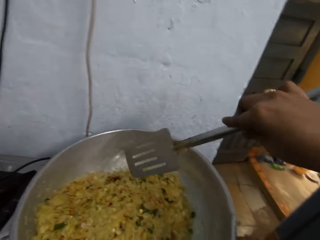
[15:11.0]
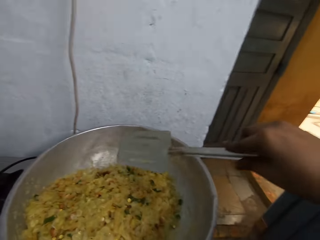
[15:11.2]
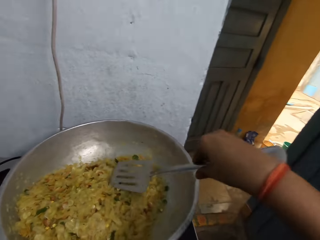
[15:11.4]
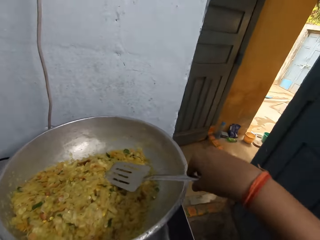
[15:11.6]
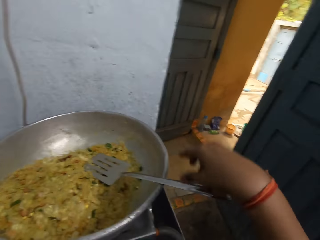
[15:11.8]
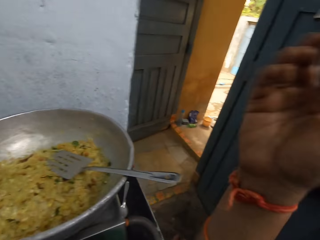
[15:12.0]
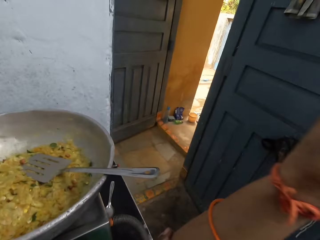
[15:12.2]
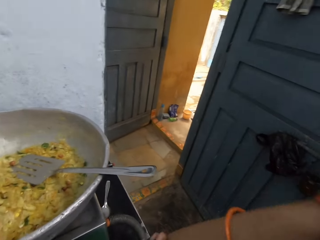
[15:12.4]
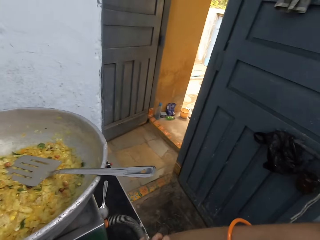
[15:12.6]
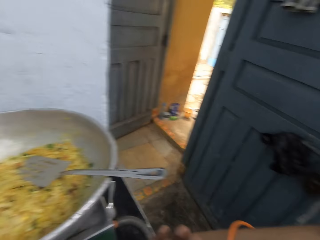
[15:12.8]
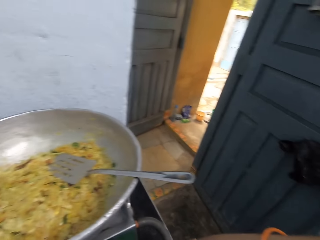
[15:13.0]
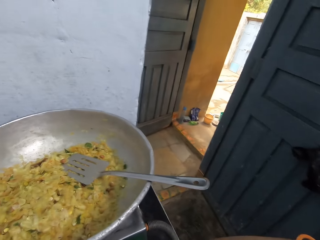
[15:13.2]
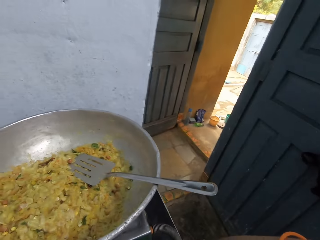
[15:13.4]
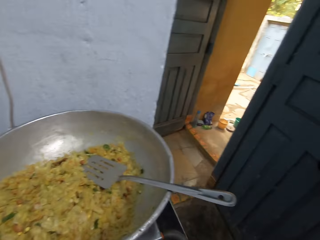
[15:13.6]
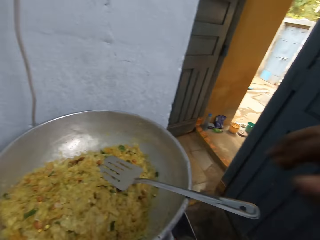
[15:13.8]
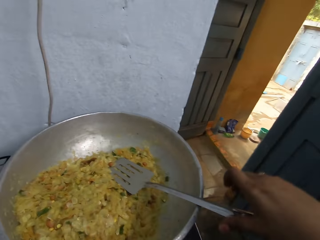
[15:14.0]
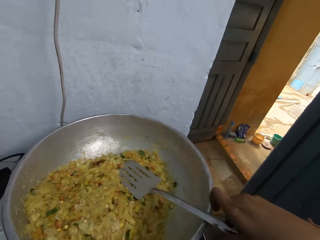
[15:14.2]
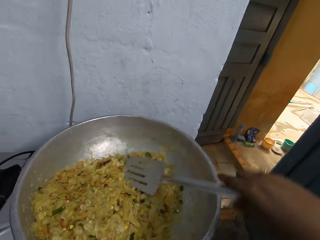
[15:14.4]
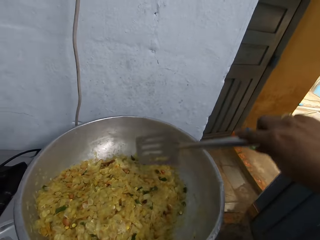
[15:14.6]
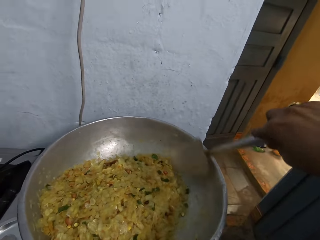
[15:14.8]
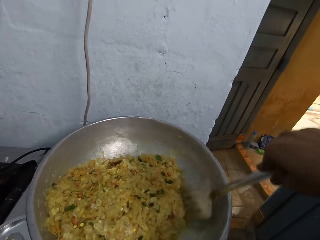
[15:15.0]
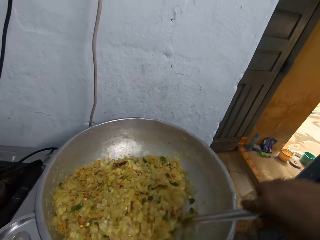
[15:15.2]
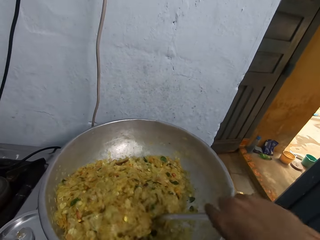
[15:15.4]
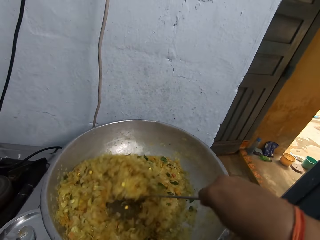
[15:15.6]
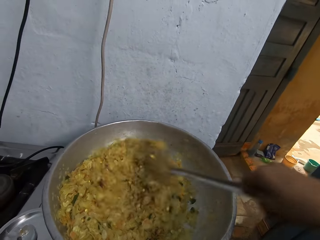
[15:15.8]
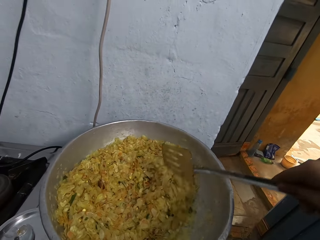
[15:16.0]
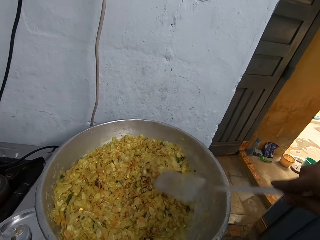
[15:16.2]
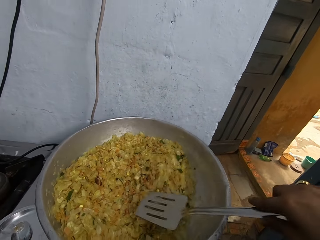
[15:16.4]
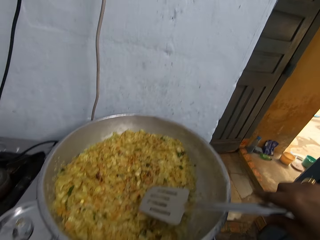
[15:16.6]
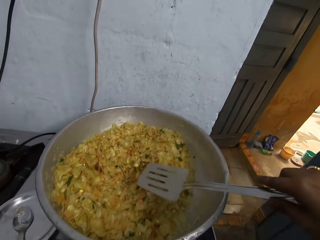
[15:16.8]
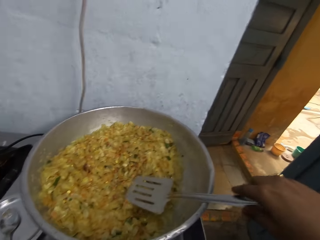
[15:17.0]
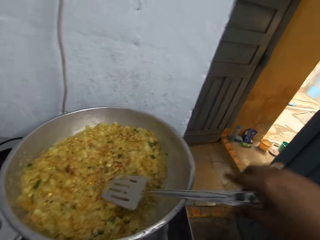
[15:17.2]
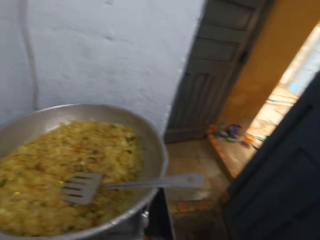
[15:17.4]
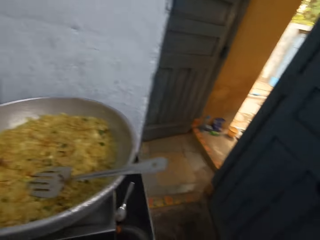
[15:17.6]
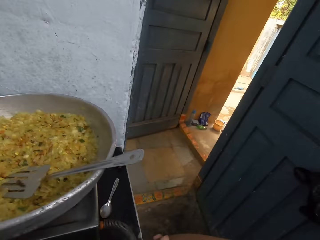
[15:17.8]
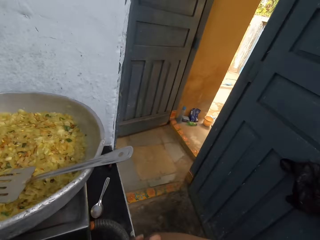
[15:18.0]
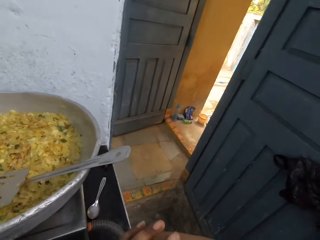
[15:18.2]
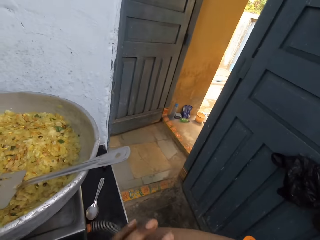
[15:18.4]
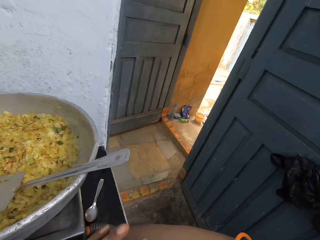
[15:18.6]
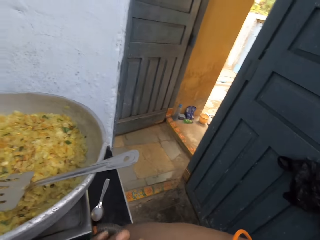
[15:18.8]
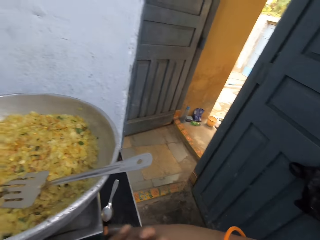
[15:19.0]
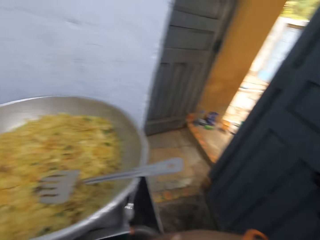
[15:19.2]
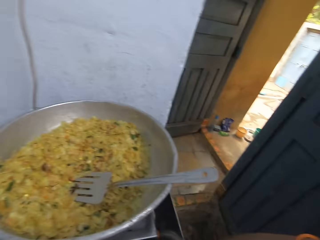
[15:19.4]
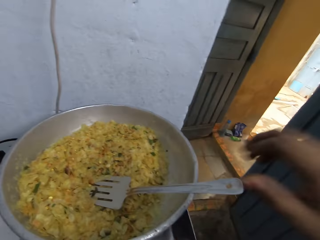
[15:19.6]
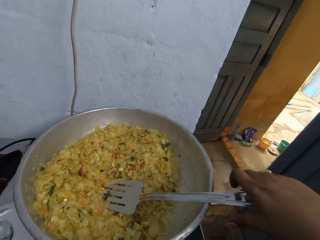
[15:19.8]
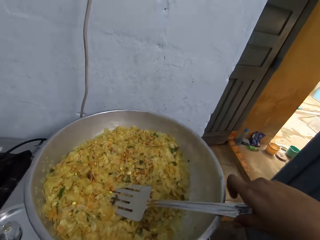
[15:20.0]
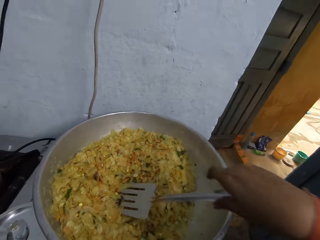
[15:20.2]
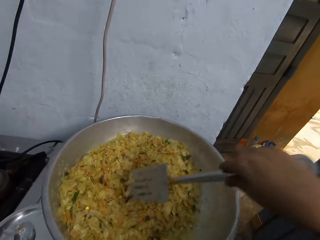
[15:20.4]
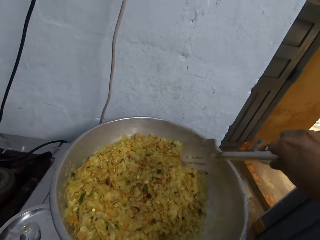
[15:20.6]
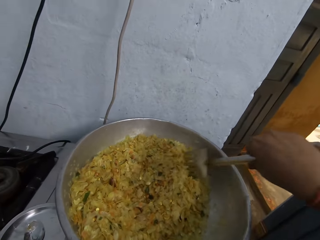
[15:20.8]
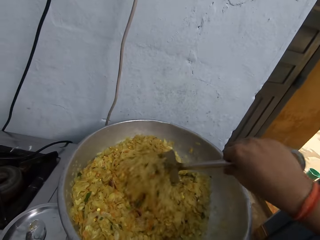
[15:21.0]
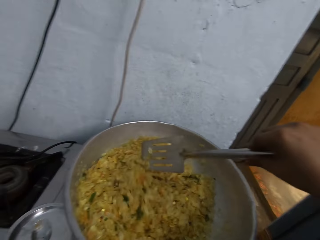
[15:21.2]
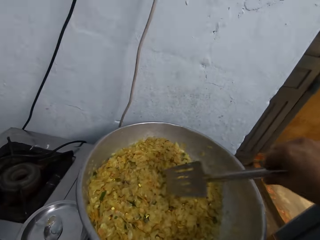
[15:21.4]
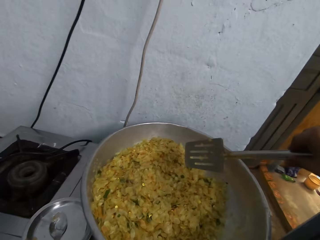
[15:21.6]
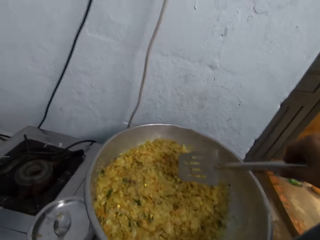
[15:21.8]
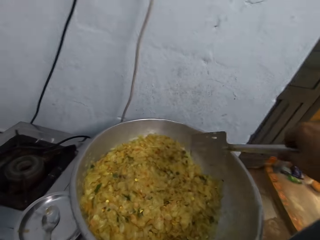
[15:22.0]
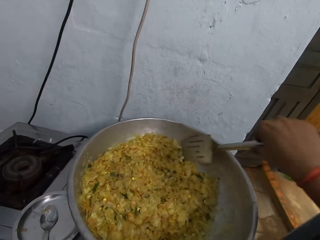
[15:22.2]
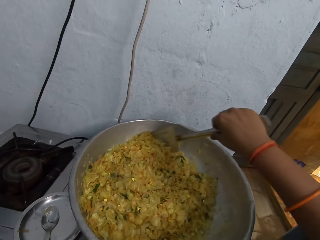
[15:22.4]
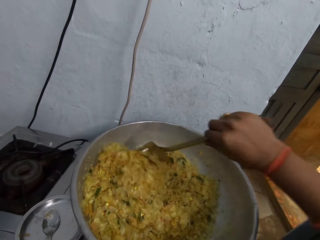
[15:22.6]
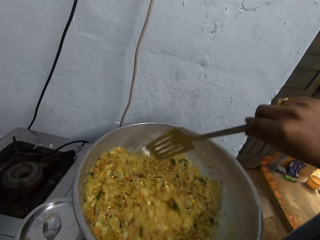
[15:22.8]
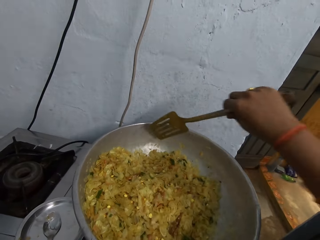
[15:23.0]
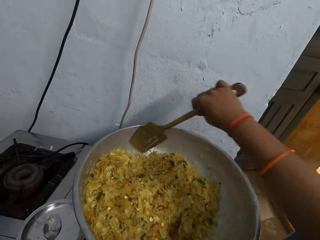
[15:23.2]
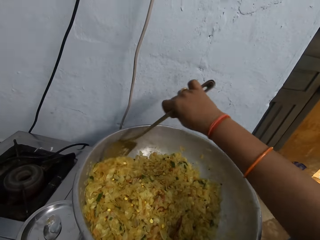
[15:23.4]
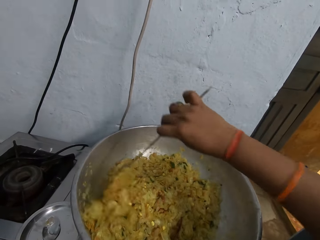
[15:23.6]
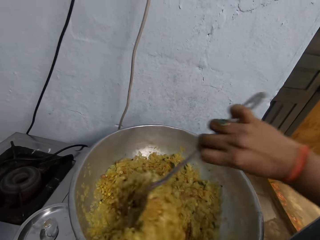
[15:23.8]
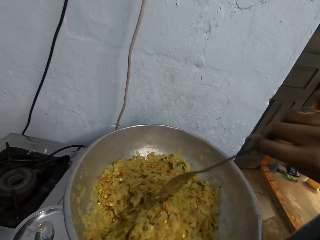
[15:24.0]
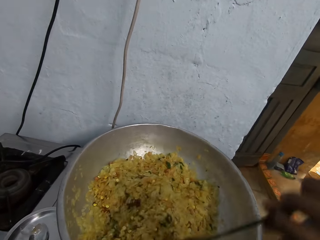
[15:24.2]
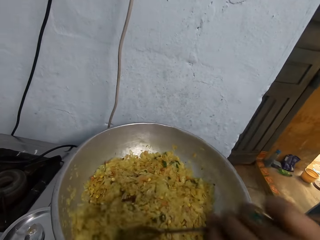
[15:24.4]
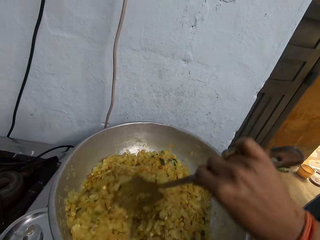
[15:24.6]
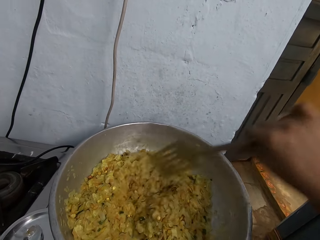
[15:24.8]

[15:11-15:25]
The camera wearer puts the cooking spoon in the cooking pot. They pick up the cooking spoon from the cooking pot. They stir food in the cooking pot with the cooking spoon. They put the cooking spoon in the cooking pot. They look around. They pick up the cooking spoon from the cooking pot. They stir food in the cooking pot with the cooking spoon.

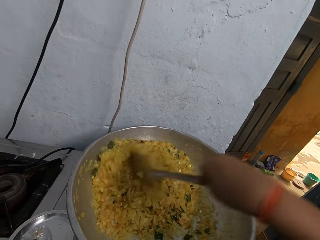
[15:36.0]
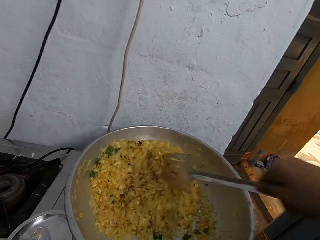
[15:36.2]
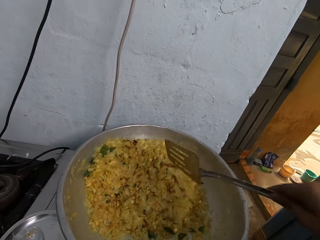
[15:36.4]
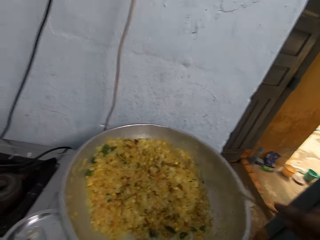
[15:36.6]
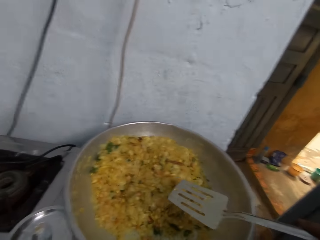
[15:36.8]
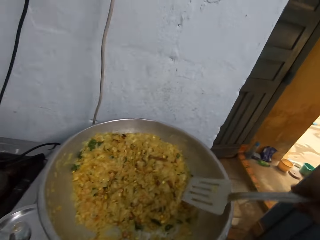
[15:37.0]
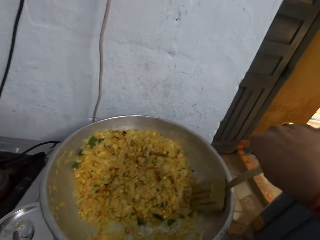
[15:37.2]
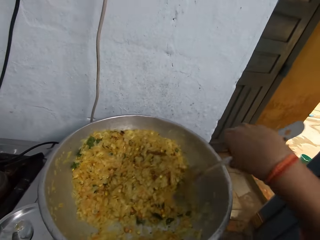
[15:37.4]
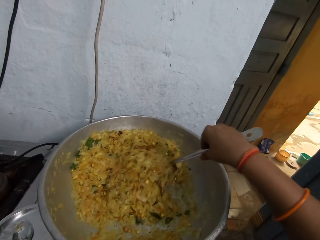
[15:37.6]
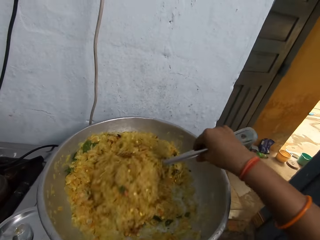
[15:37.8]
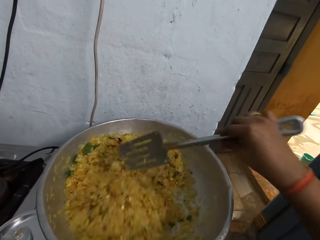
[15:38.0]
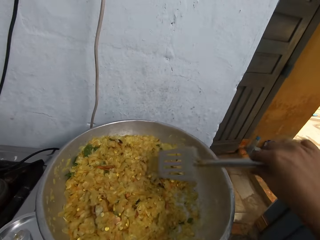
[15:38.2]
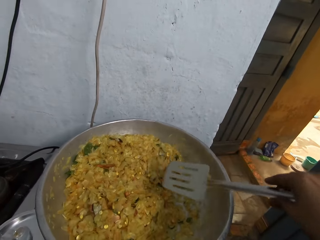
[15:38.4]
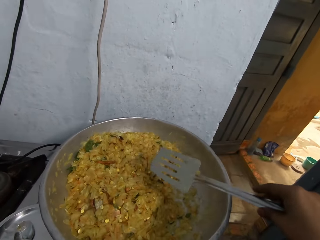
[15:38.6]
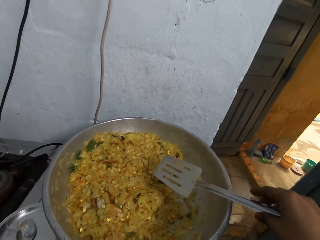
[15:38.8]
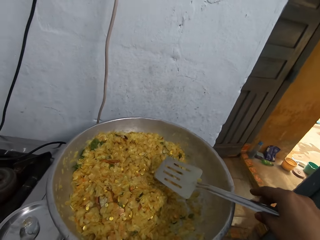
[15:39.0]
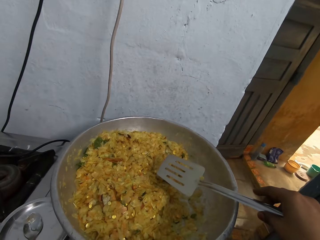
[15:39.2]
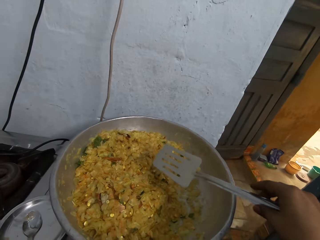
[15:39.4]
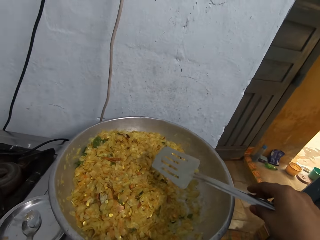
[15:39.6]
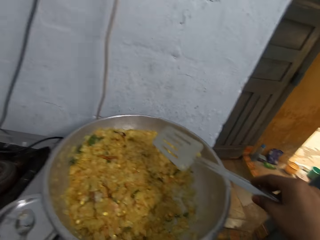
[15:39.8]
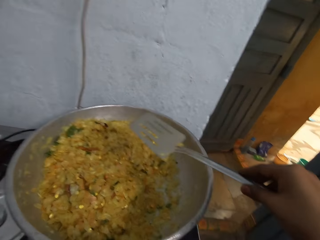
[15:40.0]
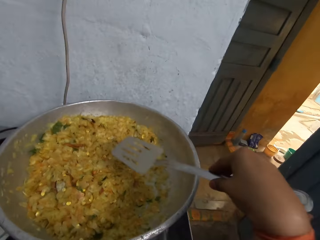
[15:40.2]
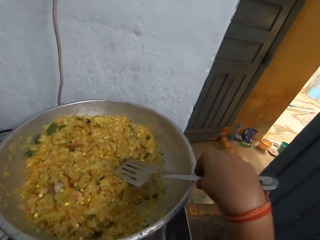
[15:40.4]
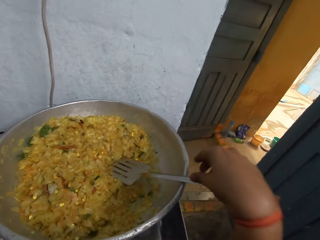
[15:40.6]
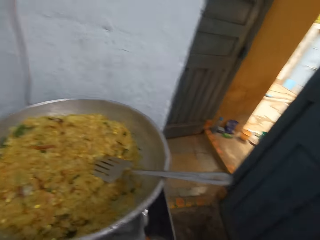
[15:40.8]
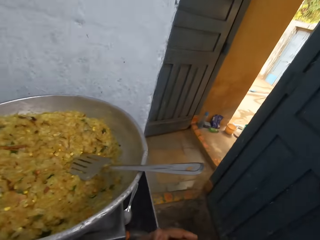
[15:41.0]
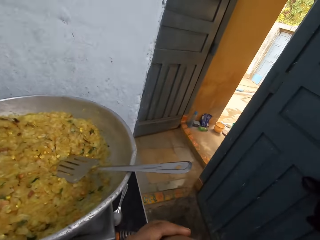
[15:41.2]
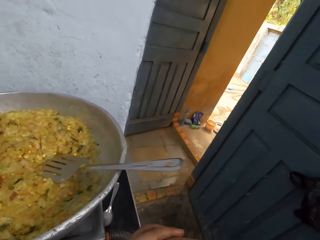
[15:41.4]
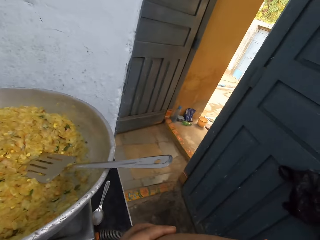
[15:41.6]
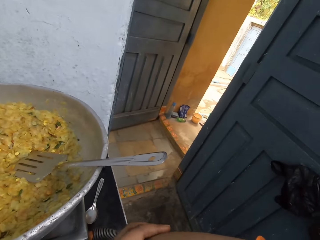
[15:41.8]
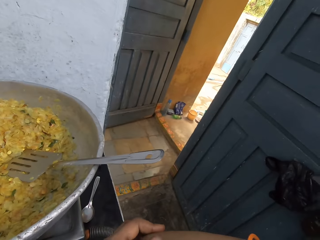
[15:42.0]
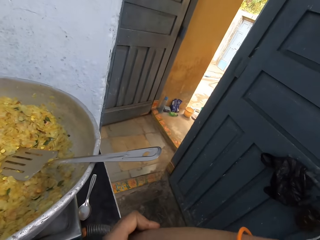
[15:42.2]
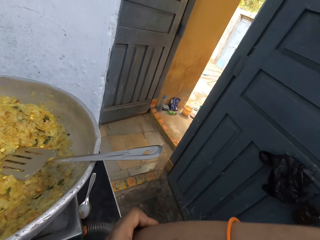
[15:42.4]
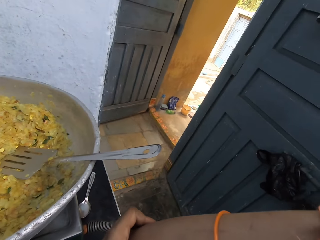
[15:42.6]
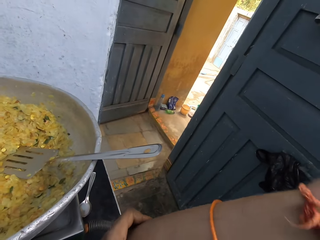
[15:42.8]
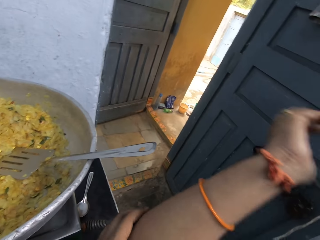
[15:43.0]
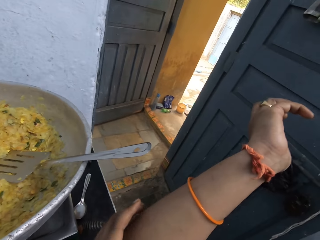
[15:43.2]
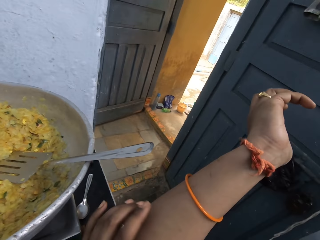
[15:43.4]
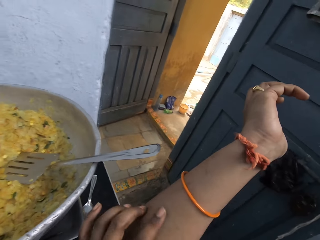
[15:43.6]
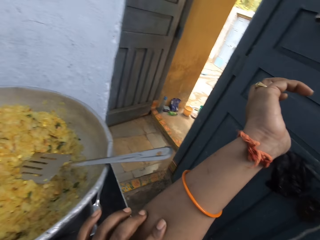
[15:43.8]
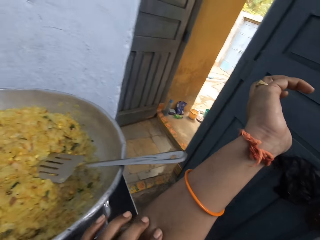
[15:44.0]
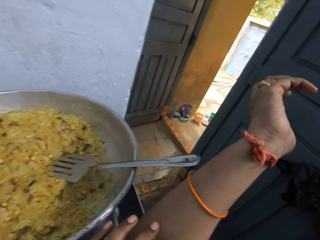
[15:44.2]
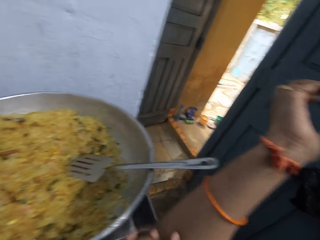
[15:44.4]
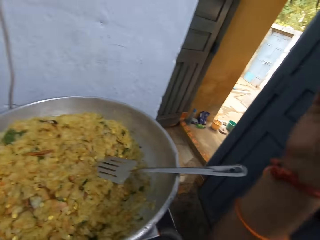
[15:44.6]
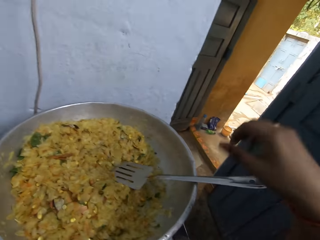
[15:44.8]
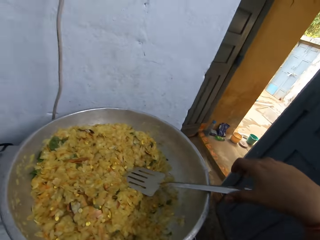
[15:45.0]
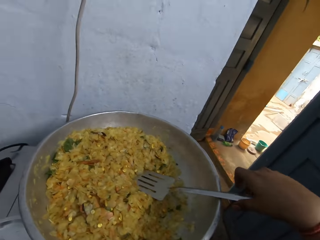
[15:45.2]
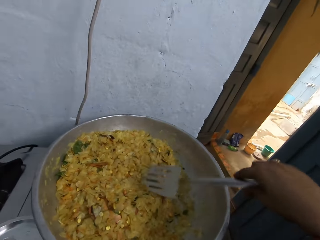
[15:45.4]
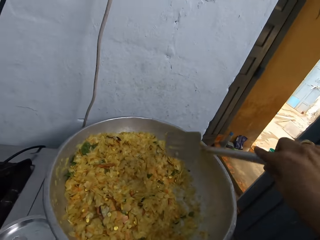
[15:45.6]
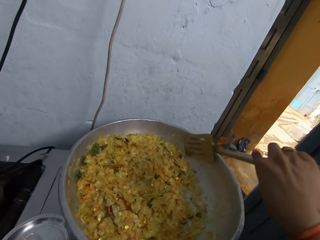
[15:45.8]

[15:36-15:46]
The camera wearer looks at the food. She puts the cooking spoon in the cooking pot. She looks around. She looks at her right arm and holds her right arm. She picks up the cooking spoon from the cooking pot.
